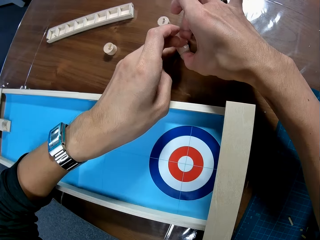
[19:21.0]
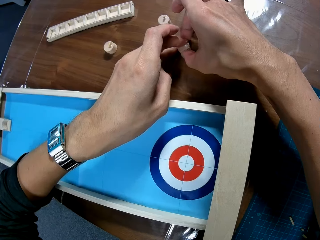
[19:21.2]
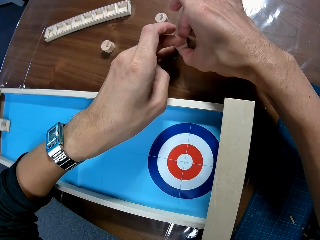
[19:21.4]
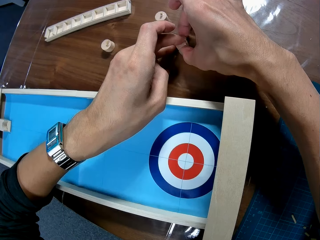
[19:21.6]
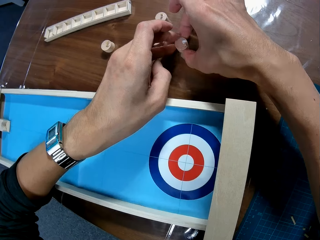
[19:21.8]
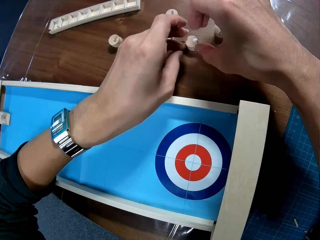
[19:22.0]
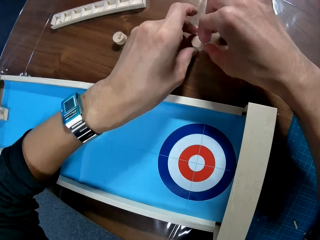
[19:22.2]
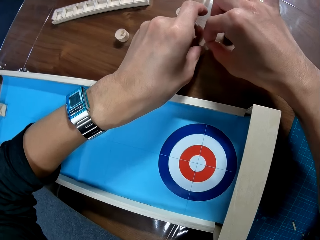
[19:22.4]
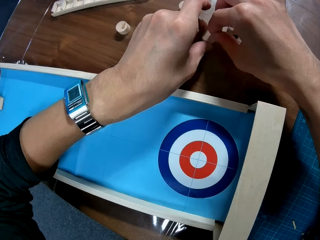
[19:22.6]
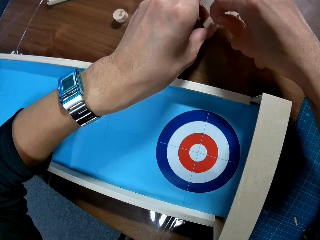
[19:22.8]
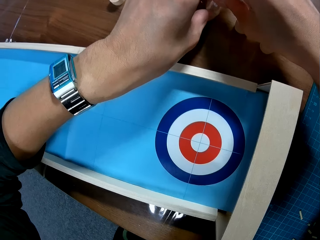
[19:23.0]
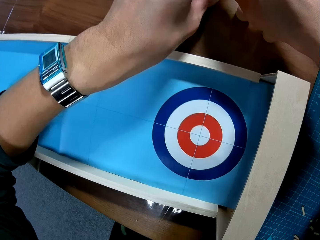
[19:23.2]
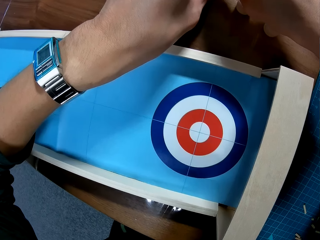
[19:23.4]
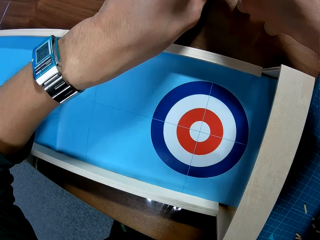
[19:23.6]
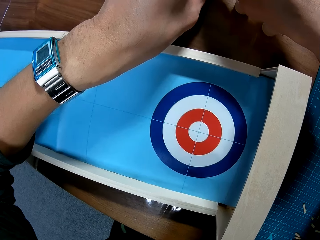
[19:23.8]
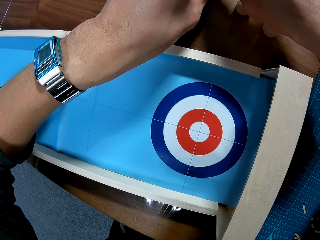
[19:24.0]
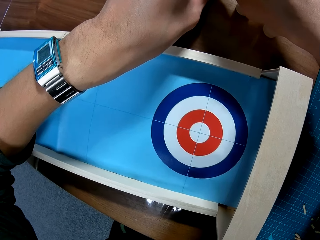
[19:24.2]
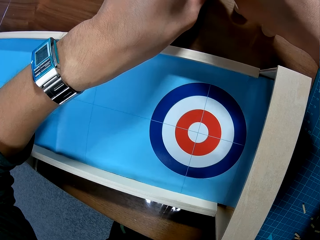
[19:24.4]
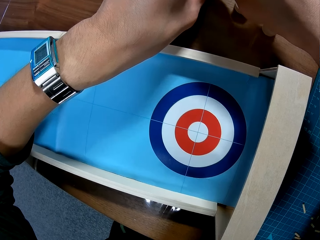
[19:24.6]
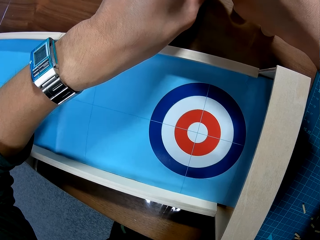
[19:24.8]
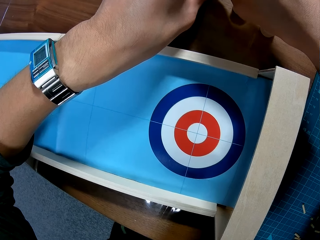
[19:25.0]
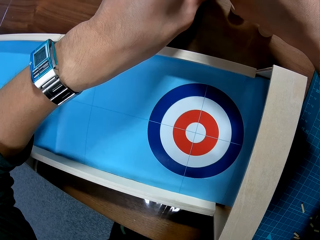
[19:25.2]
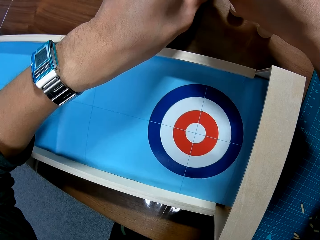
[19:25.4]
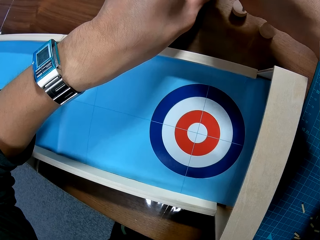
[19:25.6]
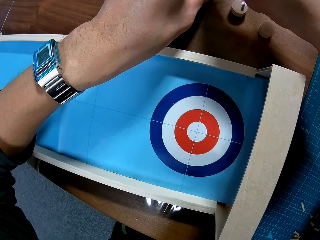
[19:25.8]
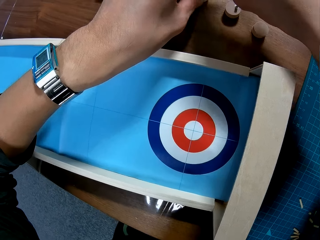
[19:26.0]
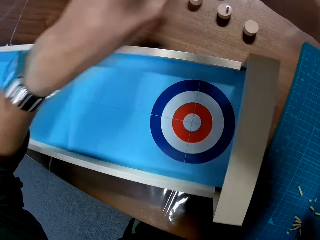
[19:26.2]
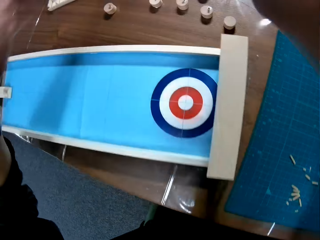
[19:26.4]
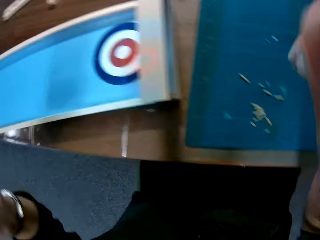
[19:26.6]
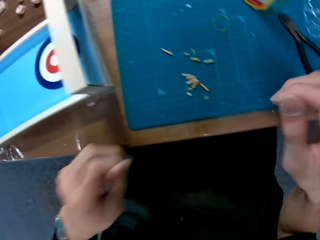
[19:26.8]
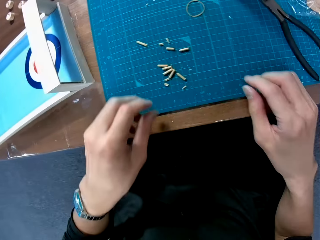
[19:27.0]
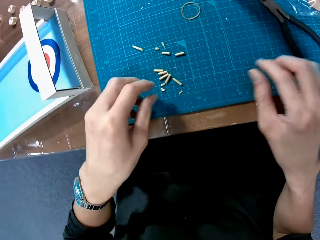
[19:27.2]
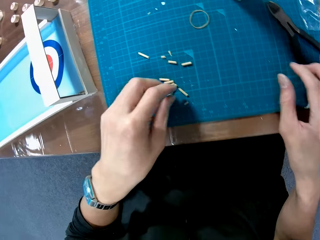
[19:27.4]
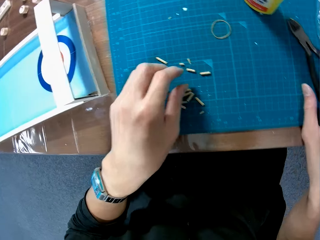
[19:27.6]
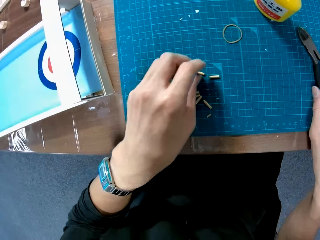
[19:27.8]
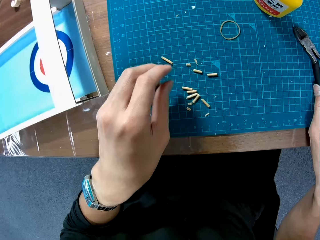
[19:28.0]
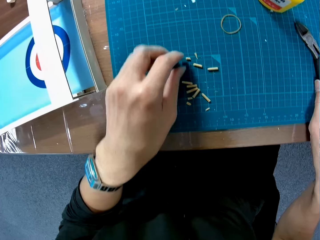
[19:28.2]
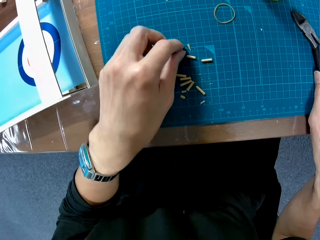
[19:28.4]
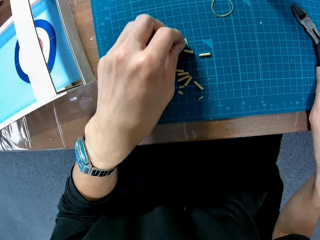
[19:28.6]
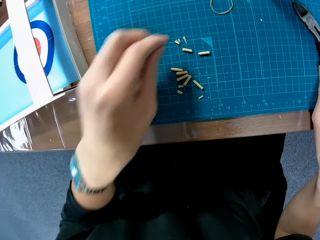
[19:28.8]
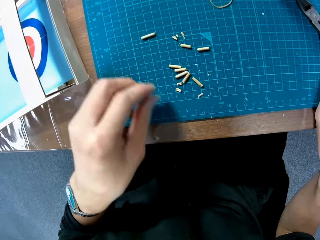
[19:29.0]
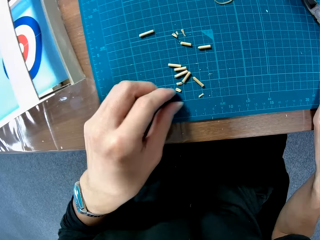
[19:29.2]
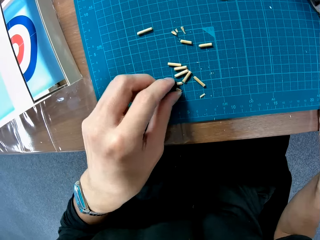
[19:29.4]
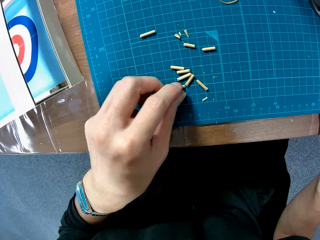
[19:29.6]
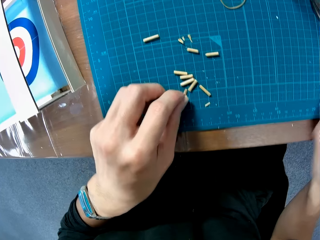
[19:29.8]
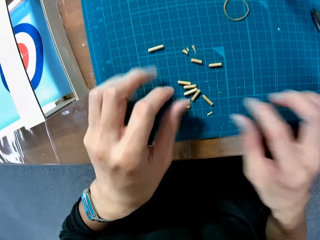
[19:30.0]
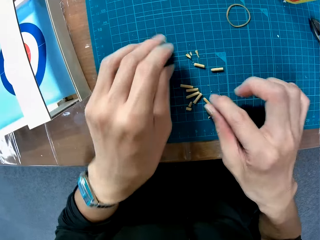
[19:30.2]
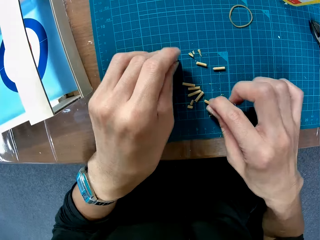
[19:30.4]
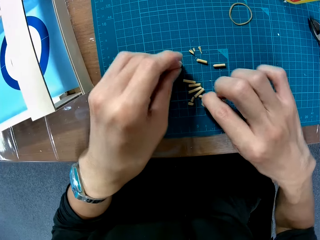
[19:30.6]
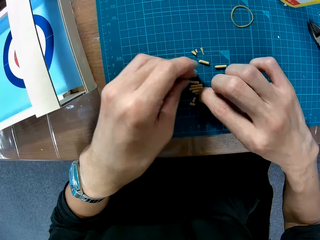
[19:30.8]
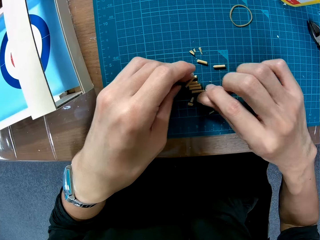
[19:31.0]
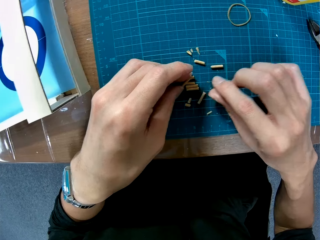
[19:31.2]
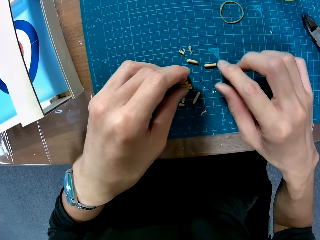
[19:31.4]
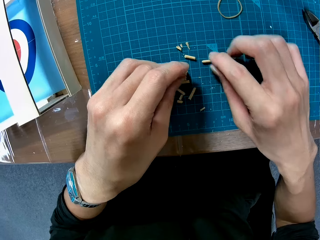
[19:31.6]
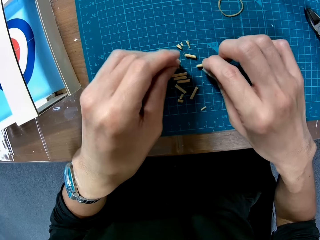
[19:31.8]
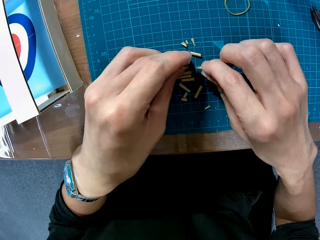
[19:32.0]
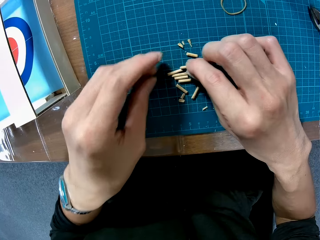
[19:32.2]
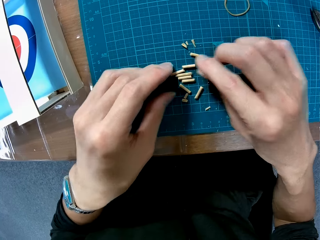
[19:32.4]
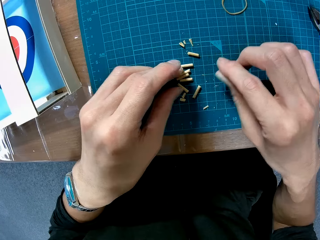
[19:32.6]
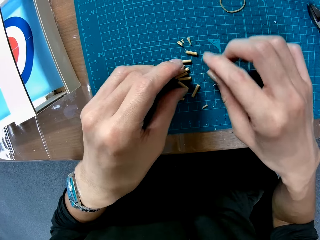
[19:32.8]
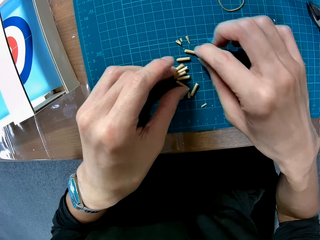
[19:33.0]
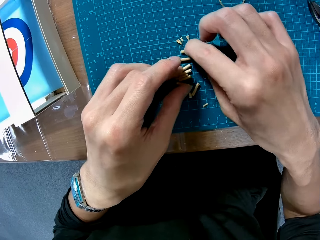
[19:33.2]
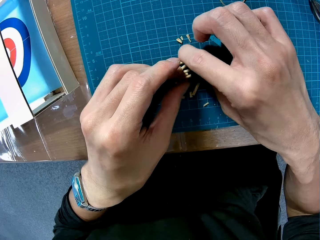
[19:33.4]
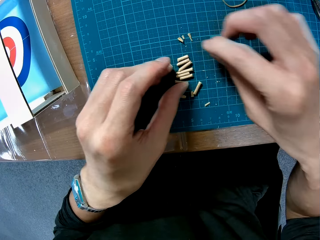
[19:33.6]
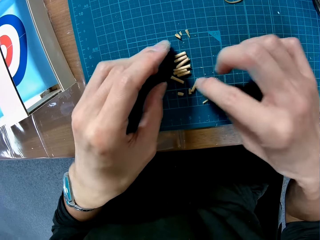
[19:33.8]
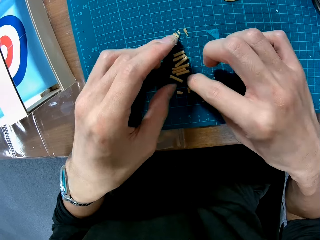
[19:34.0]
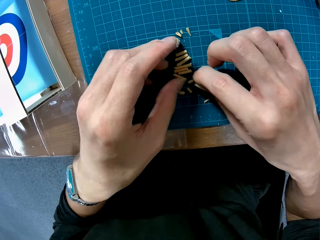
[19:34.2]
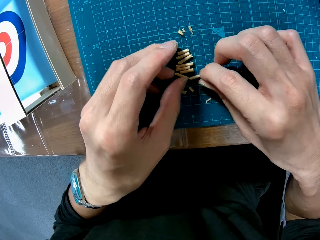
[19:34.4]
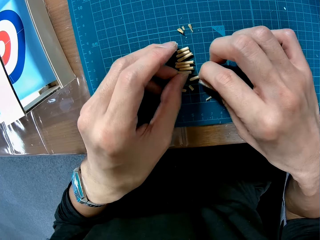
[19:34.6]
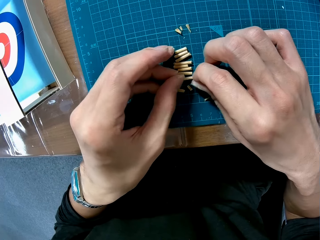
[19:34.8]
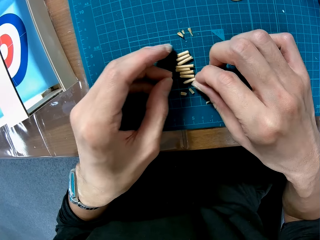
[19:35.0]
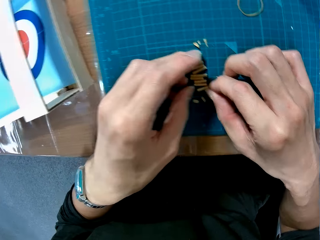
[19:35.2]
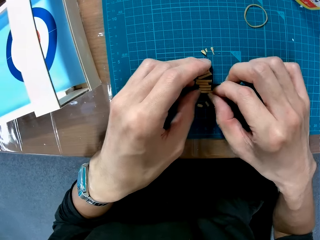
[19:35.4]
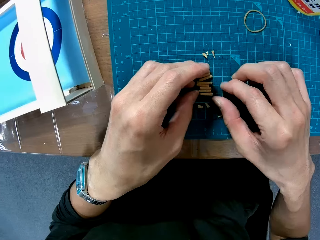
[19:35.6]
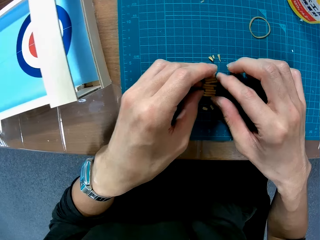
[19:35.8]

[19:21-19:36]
The camera wearer adjusts a screw on a piece. They hold the stick on the wood plug. They fix the stick on the wood plug. They bring together the sticks. They move a screw close to the other screws. They move a screw close to the other screws again. They arrange the screws.

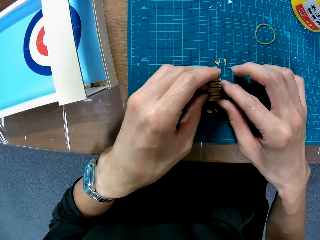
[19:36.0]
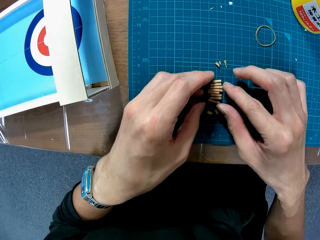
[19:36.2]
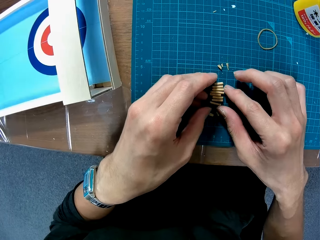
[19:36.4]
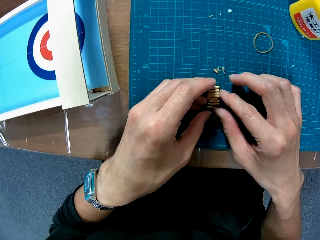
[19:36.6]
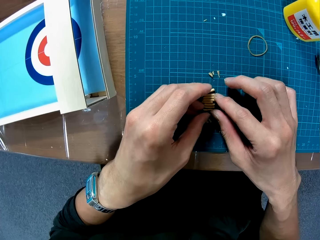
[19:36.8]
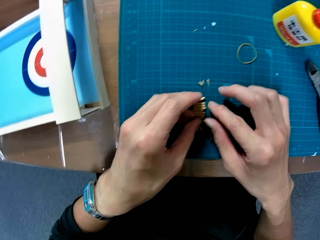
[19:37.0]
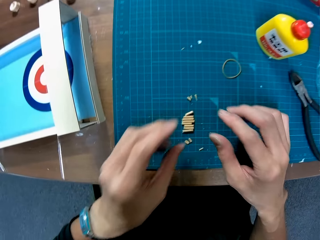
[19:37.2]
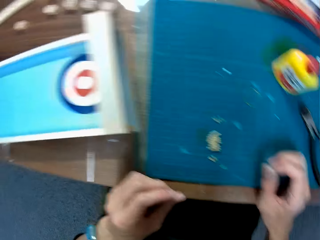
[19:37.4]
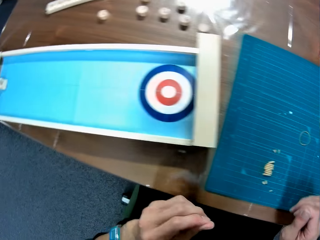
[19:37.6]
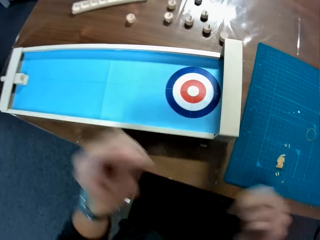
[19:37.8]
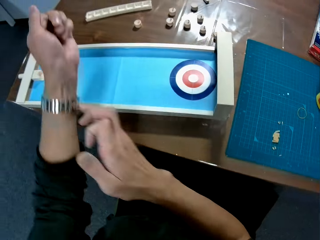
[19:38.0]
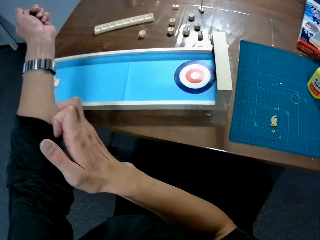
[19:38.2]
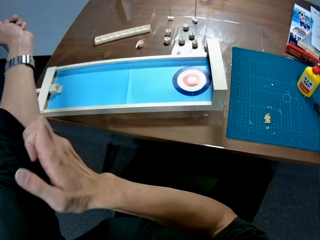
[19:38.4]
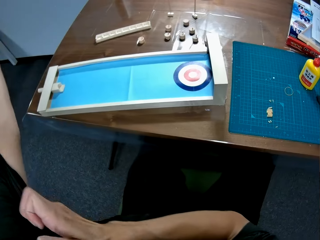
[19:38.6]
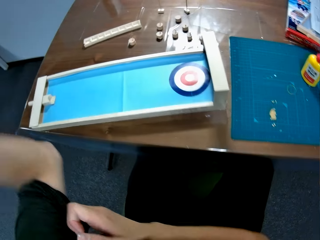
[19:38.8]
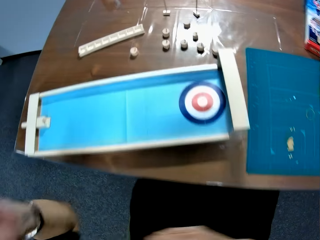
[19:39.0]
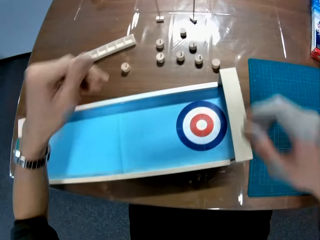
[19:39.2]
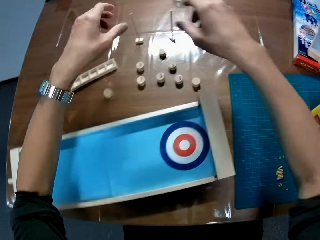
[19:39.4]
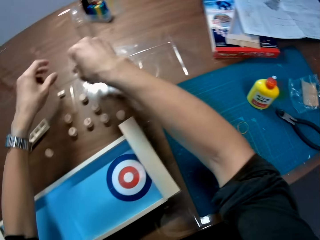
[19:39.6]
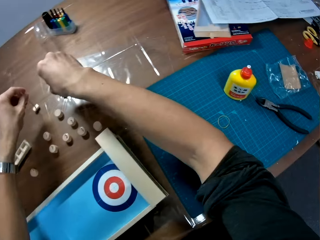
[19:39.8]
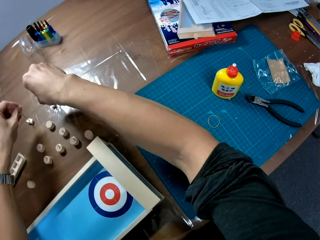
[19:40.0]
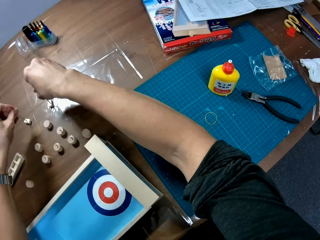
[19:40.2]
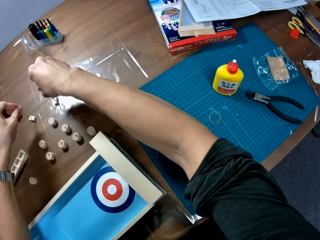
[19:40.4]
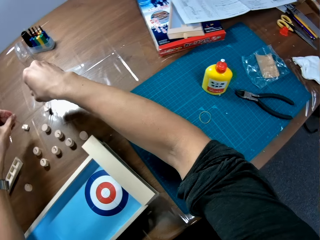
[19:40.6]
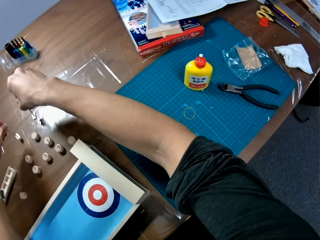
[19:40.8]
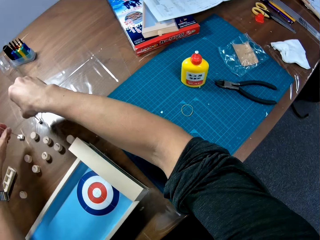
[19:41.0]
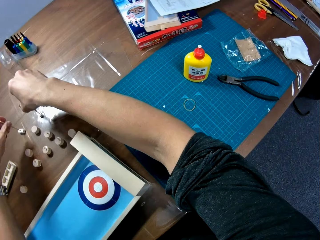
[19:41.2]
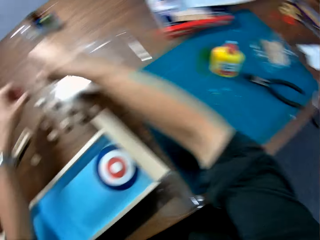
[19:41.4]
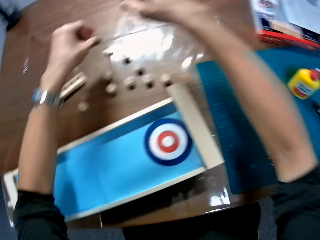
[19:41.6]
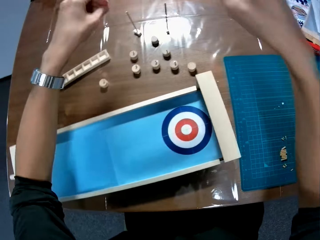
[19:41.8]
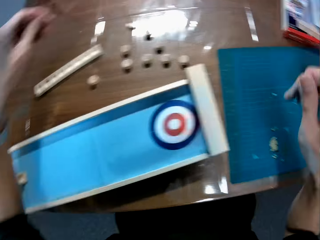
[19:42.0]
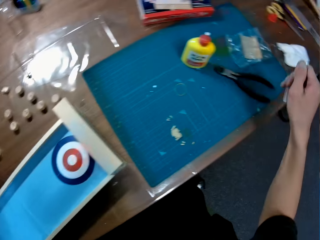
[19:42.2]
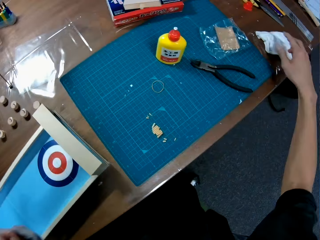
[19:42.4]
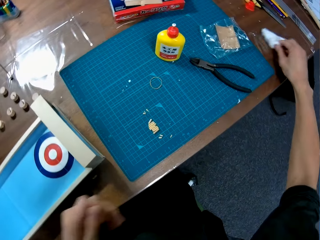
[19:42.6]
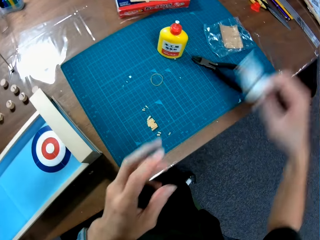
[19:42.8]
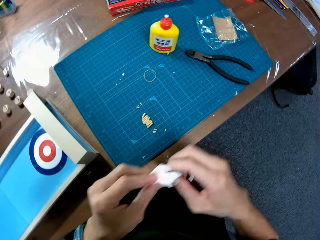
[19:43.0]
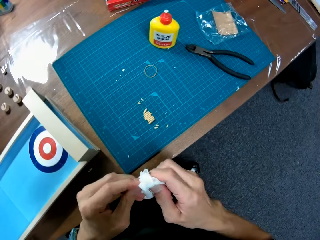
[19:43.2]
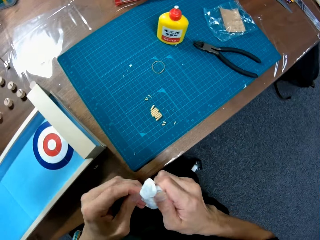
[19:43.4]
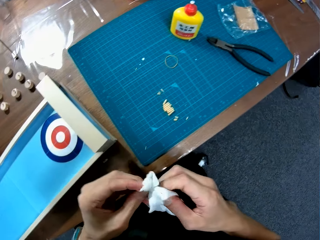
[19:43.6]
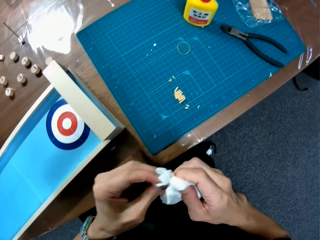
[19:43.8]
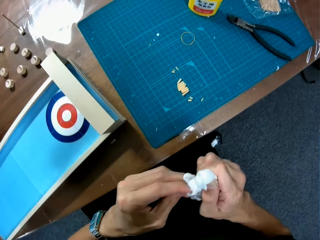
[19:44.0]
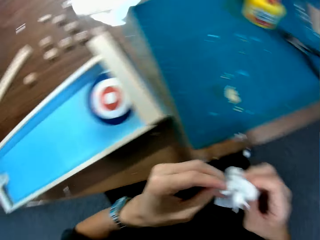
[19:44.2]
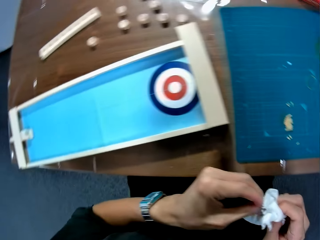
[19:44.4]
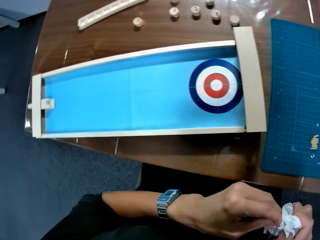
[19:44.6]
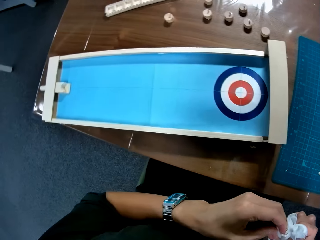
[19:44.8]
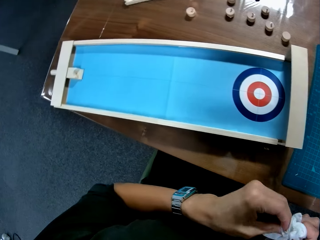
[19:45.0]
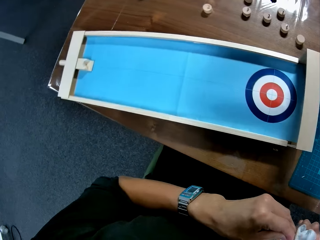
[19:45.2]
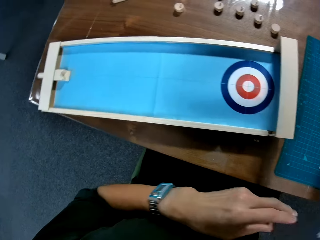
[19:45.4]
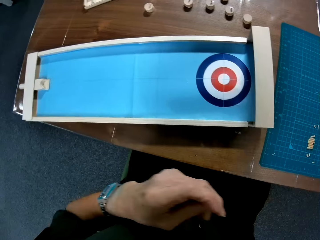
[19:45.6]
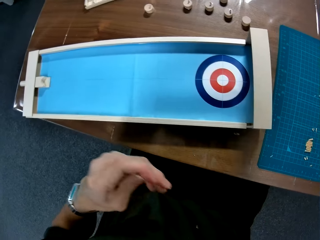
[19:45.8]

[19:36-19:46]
The camera wearer lifts his hands from the sticks. He pulls up the arm of his shirt. He folds his sweater. He moves two pieces. He holds the wood plugs. He picks up a wipe from the table. He wipes his fingers with the wipe.
